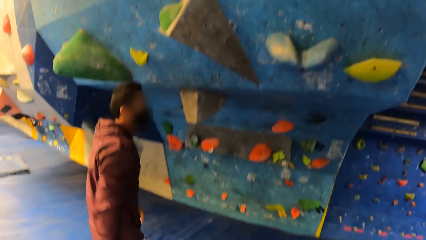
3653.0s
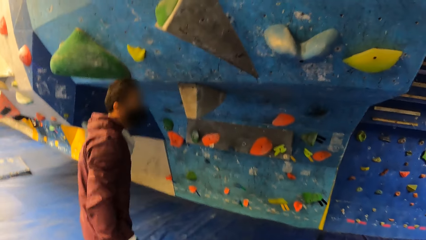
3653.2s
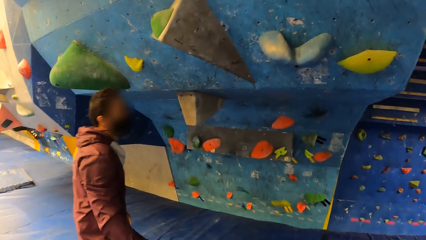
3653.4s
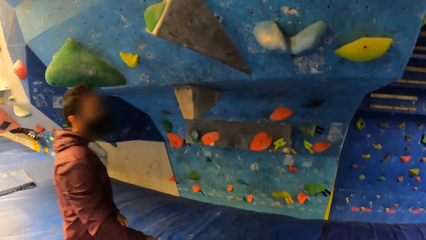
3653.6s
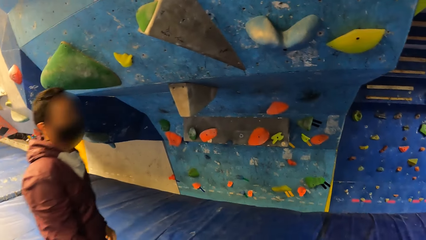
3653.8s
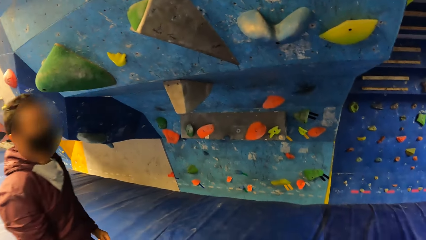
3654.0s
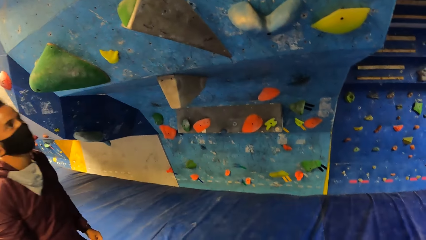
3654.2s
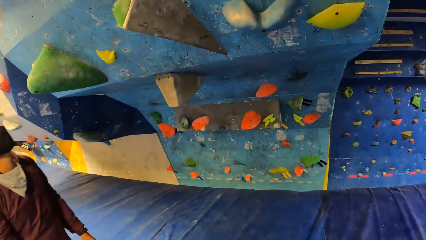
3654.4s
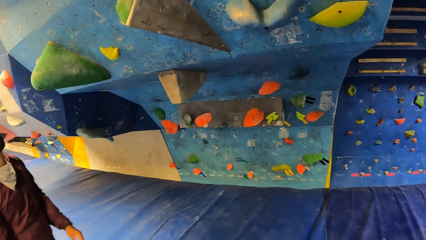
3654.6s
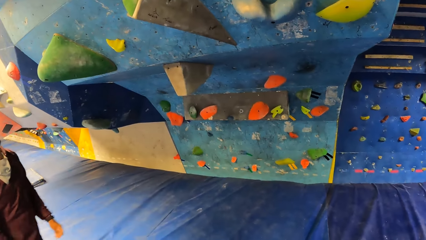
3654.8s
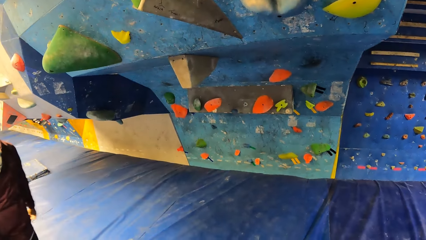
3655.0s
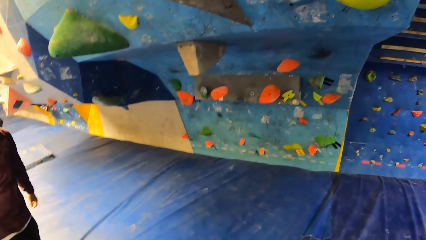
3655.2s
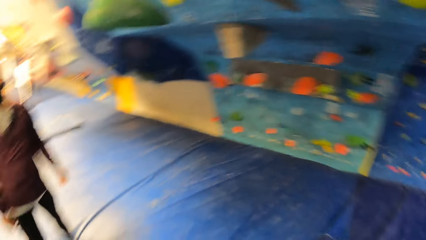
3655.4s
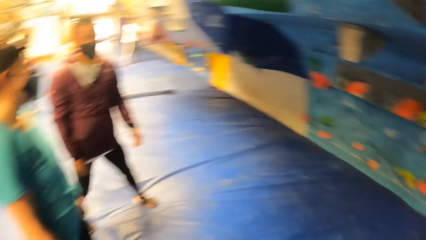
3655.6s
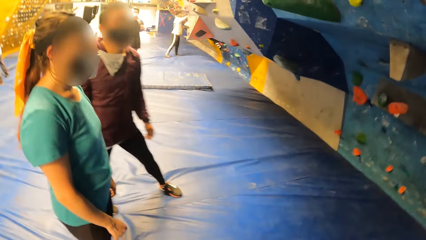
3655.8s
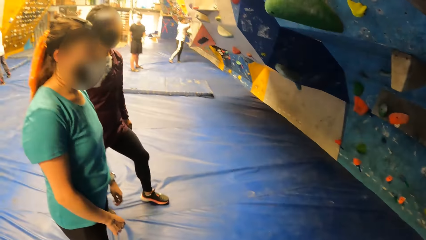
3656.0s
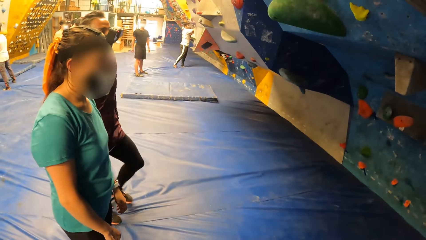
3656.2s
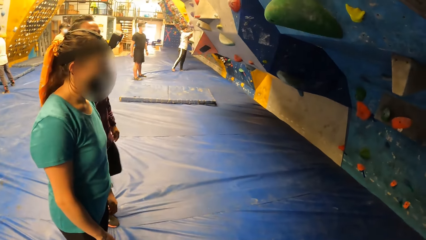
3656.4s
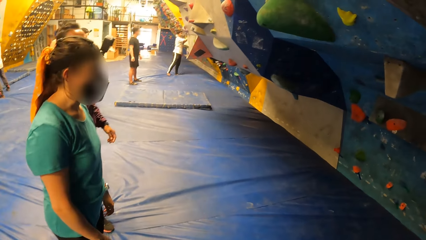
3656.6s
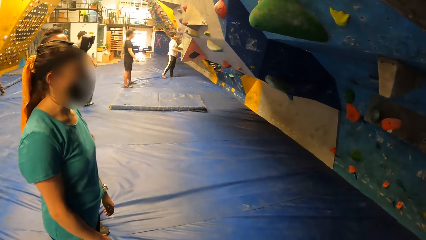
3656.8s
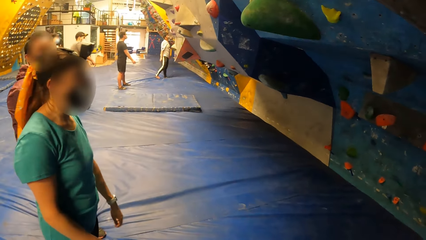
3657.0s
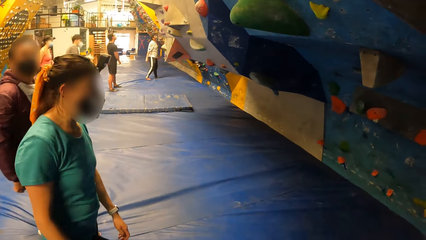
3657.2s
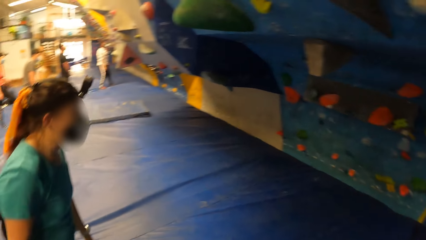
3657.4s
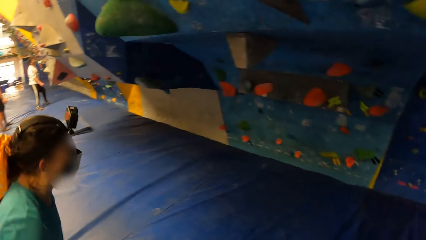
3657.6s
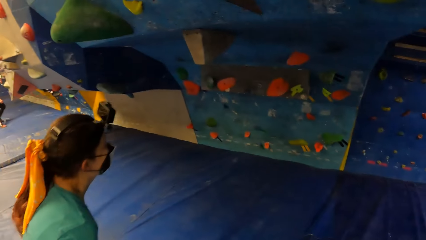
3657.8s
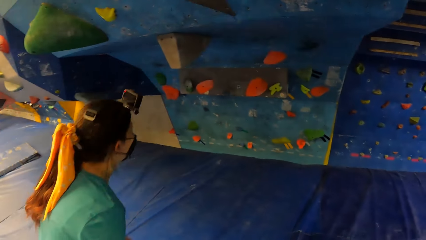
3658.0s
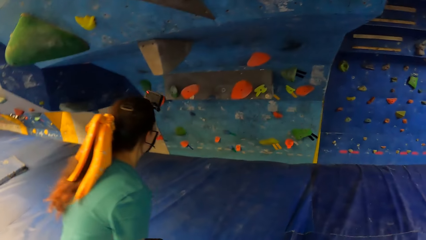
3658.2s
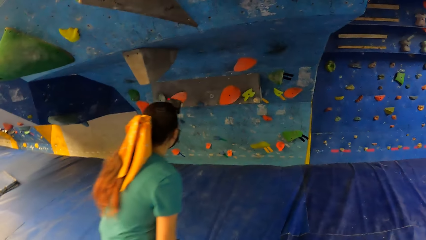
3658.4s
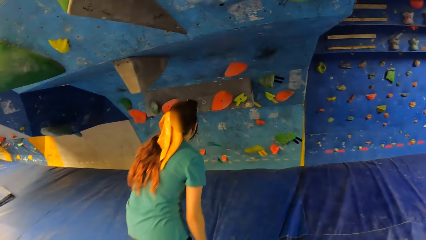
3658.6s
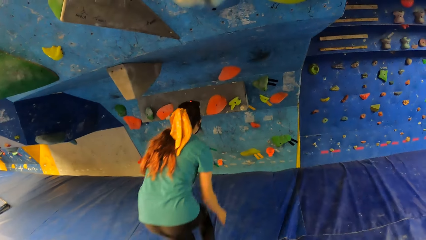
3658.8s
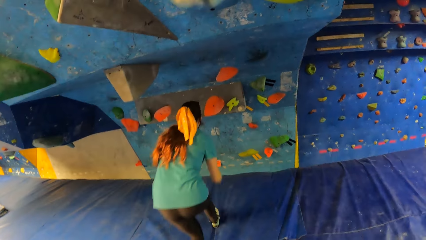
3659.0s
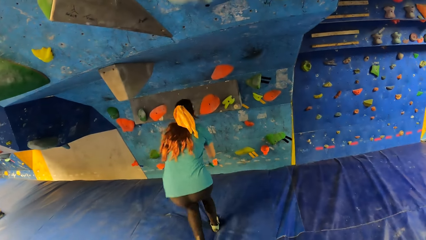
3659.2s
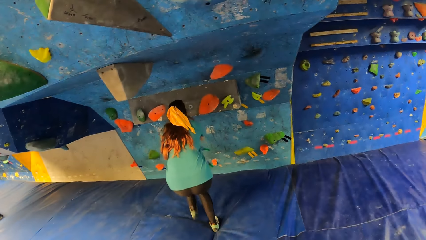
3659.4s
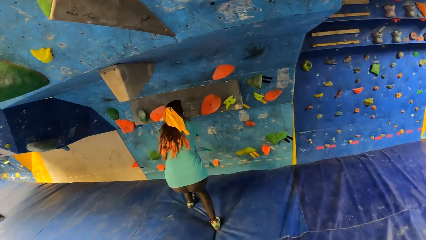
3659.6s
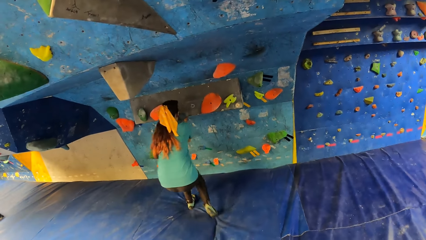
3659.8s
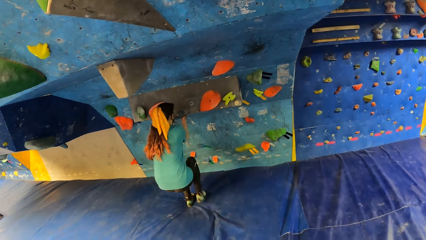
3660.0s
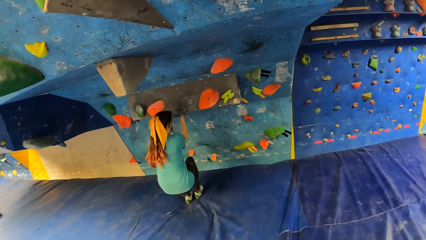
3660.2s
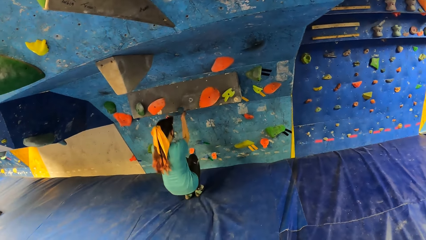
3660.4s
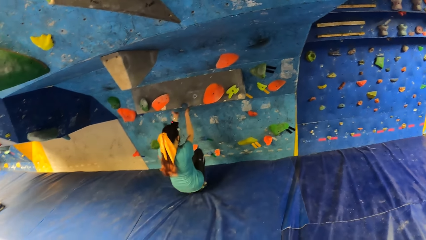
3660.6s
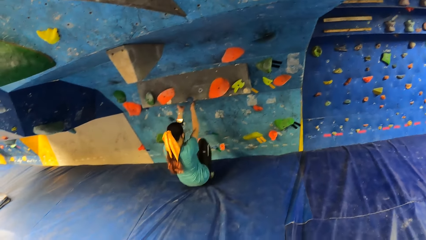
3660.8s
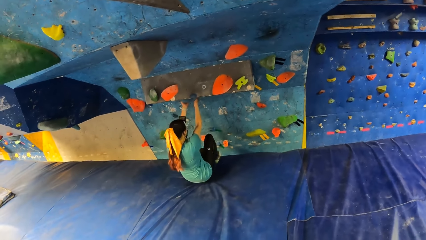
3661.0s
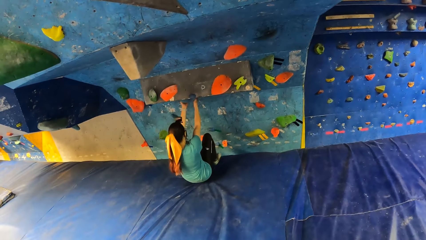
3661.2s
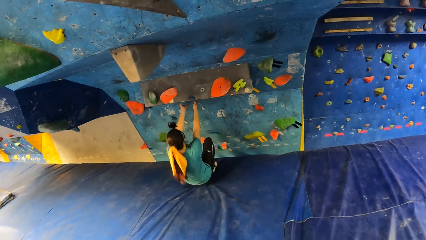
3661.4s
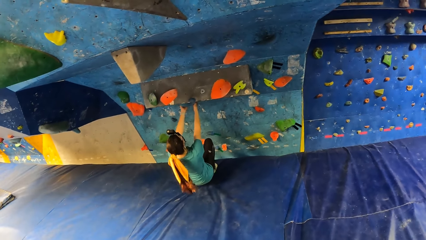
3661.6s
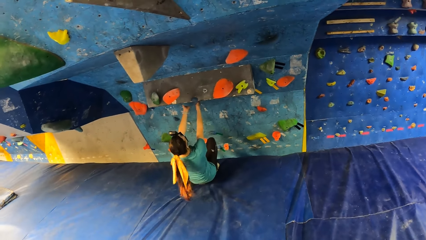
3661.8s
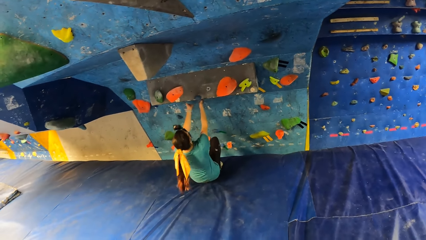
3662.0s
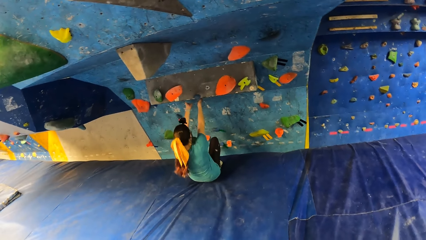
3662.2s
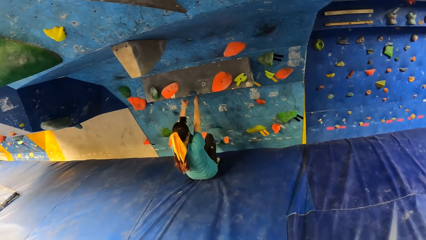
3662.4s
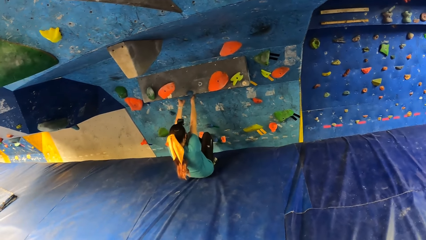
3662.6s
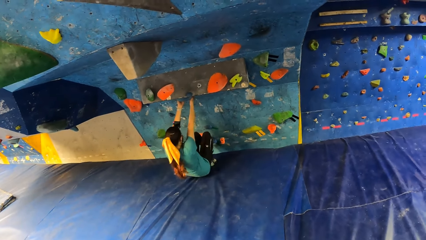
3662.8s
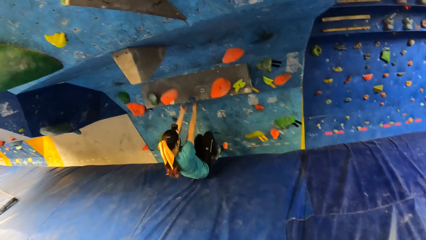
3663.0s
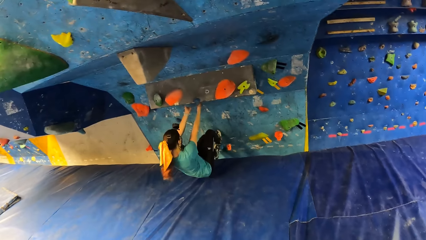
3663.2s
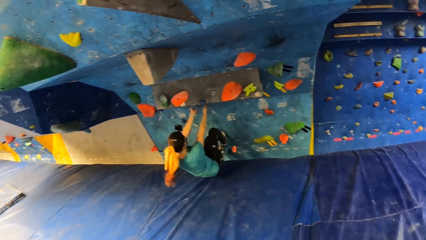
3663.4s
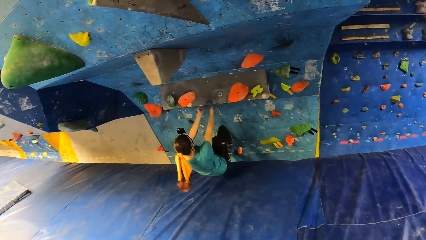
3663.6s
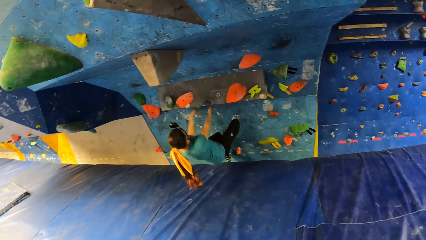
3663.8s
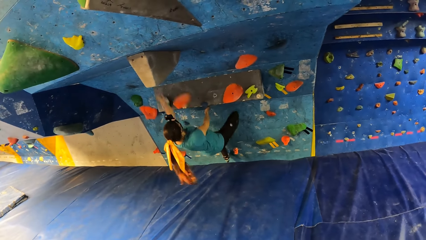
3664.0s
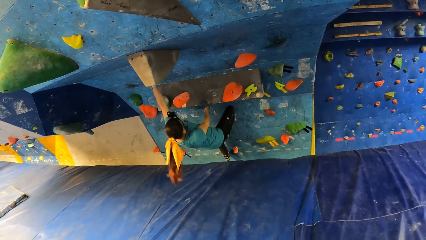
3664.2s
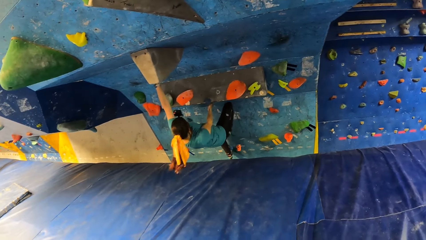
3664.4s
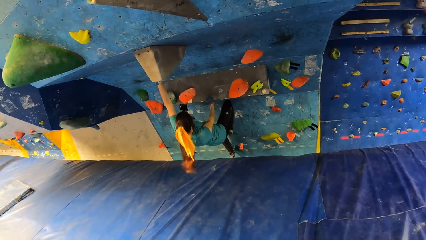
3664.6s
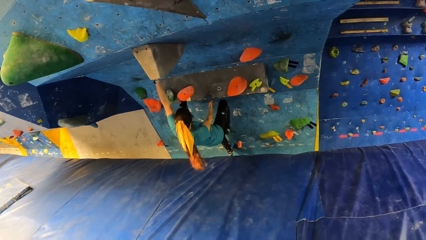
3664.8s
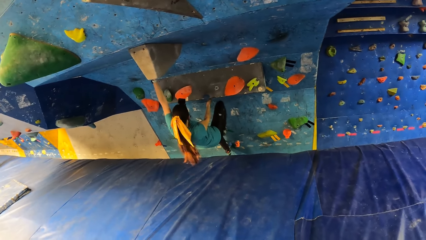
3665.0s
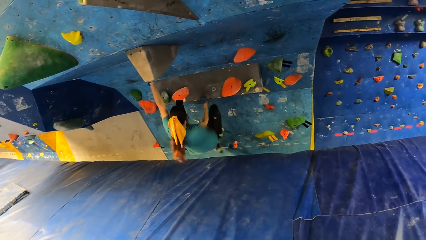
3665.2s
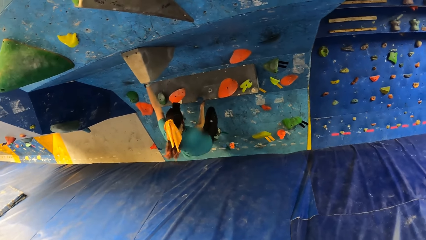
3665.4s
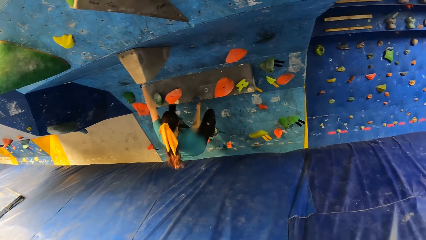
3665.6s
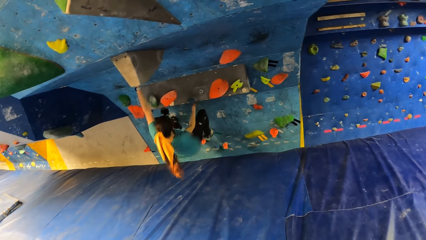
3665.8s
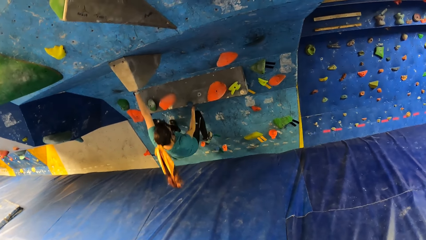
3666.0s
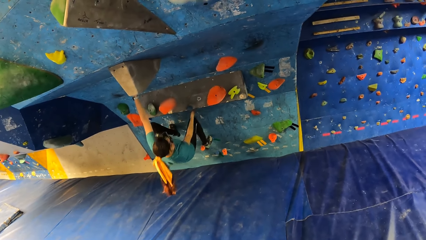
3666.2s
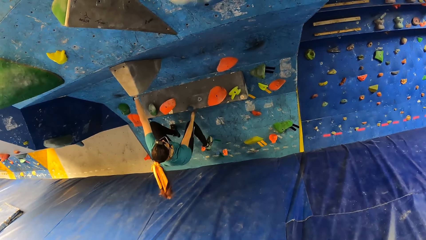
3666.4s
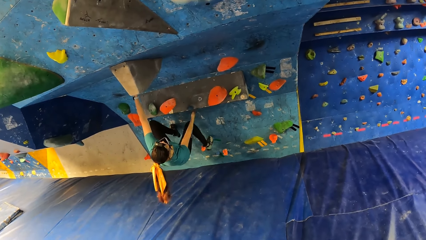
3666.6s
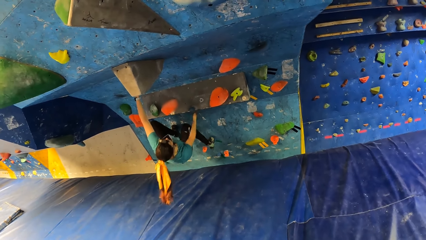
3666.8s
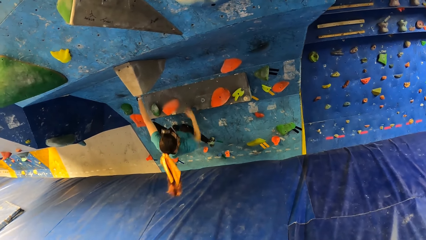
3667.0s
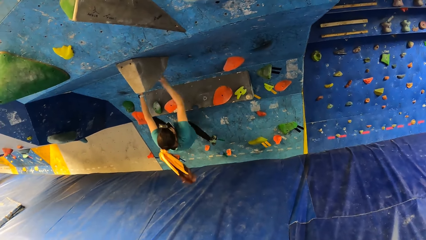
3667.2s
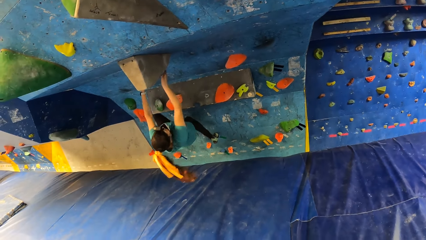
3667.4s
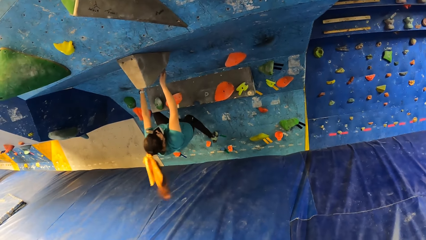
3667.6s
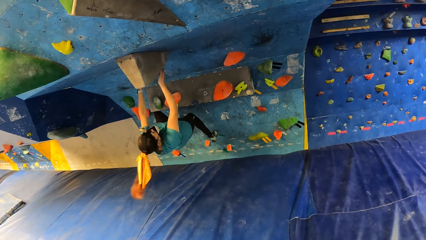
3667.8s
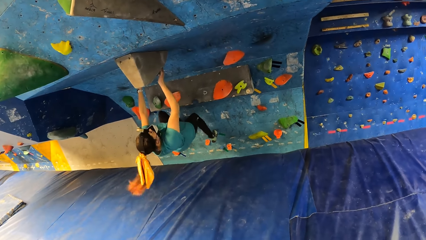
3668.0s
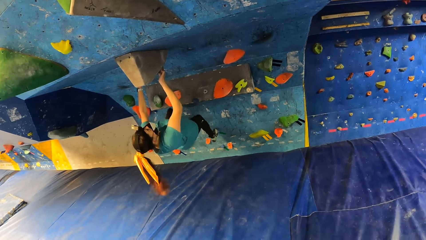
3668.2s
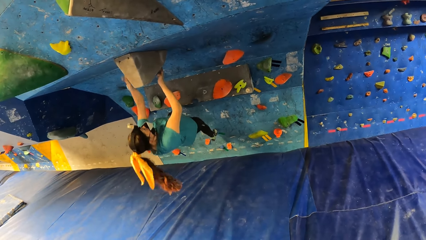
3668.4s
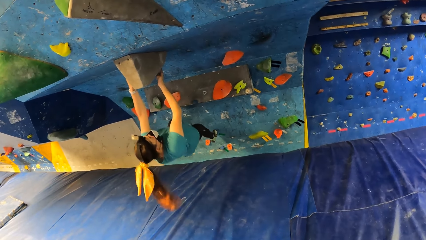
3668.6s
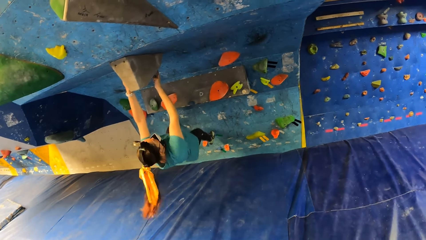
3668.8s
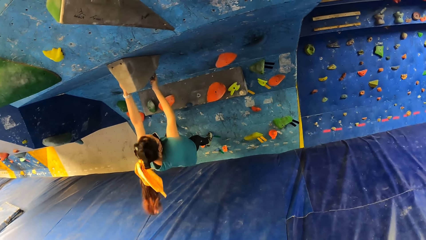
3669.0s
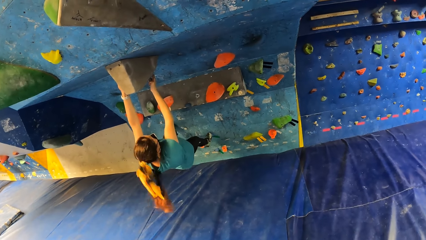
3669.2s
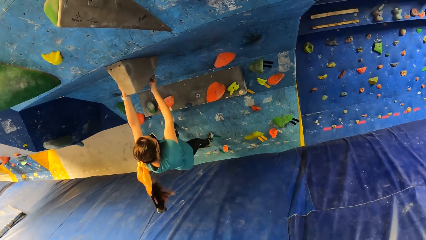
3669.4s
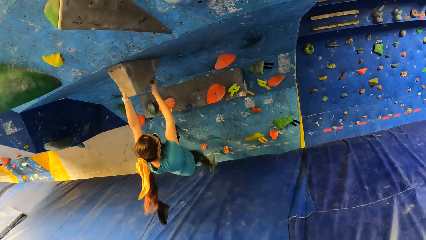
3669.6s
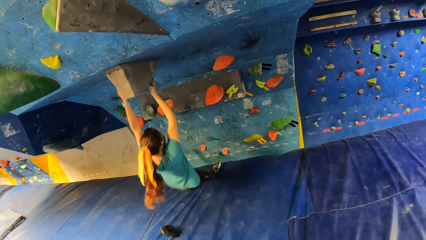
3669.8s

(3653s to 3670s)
The man looks around. A woman moves to the bouldering wall. The woman touches the climb hold with both hands. The woman climbs the bouldering wall with both hands.
